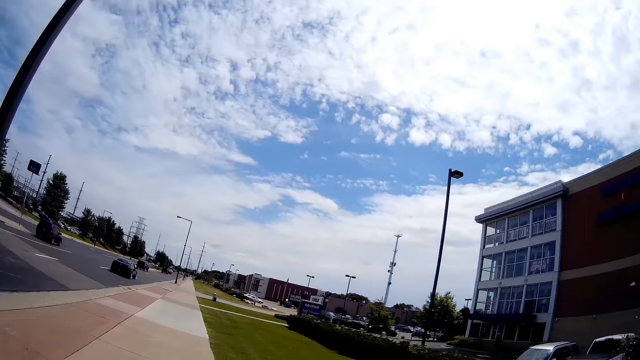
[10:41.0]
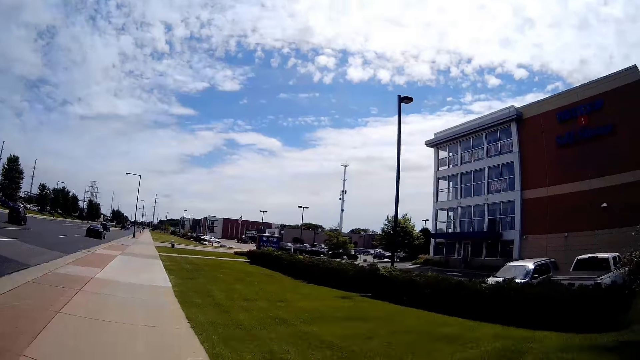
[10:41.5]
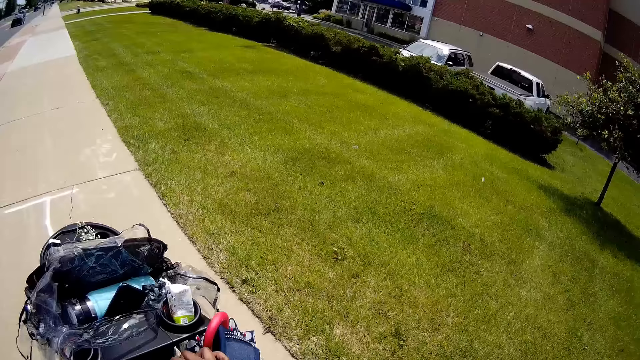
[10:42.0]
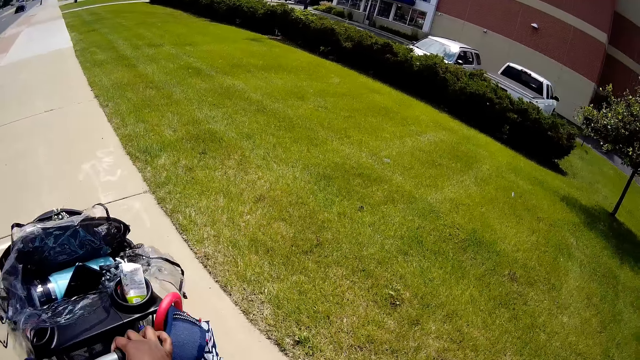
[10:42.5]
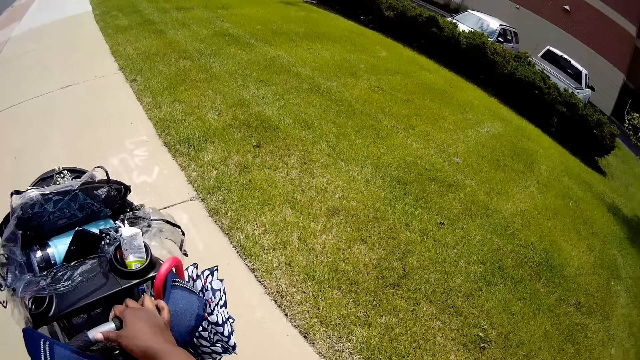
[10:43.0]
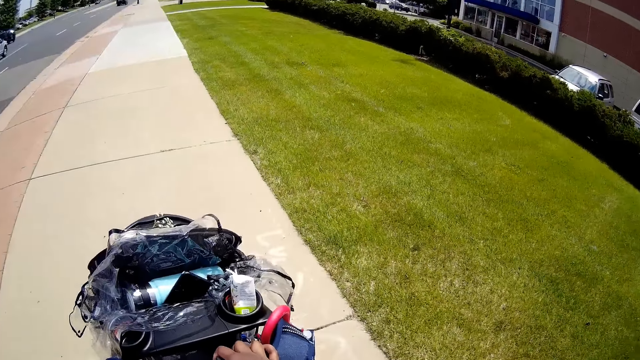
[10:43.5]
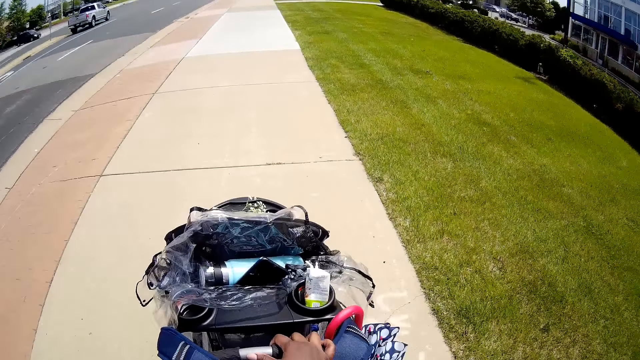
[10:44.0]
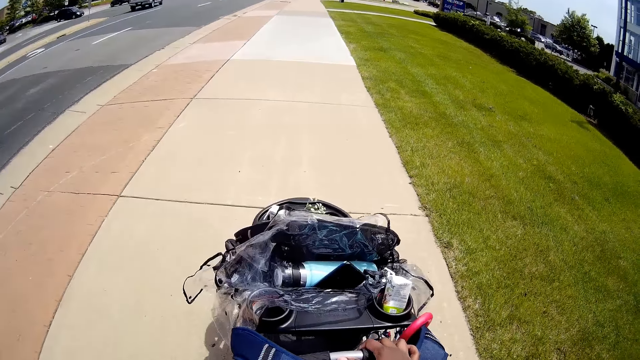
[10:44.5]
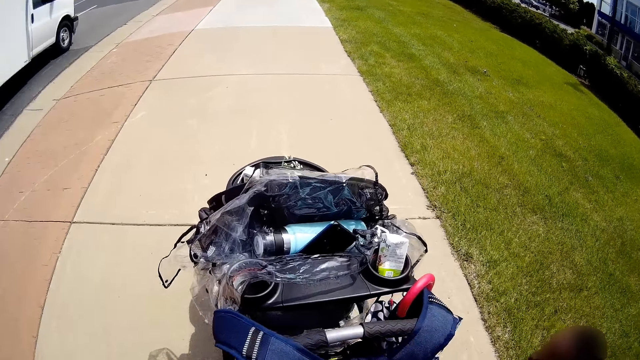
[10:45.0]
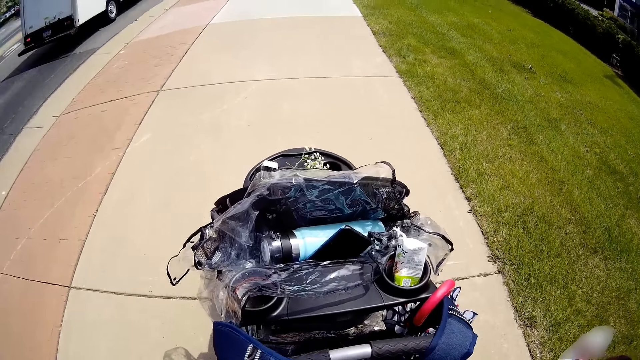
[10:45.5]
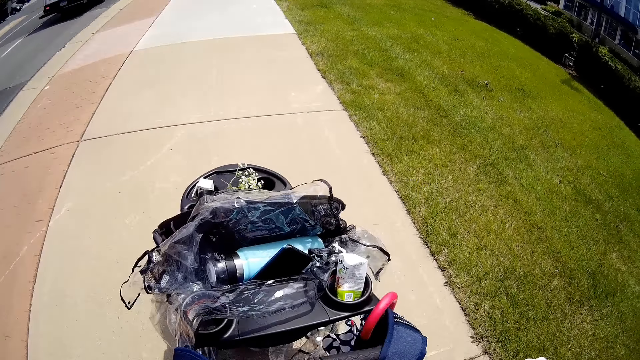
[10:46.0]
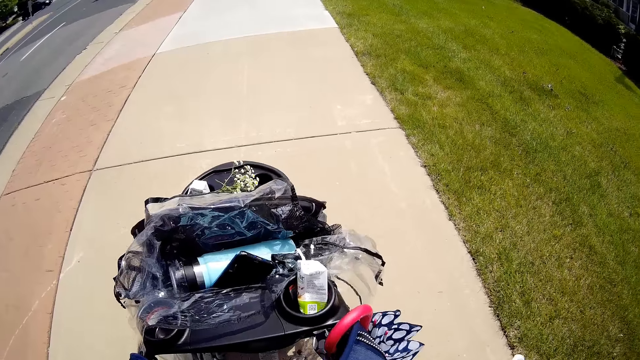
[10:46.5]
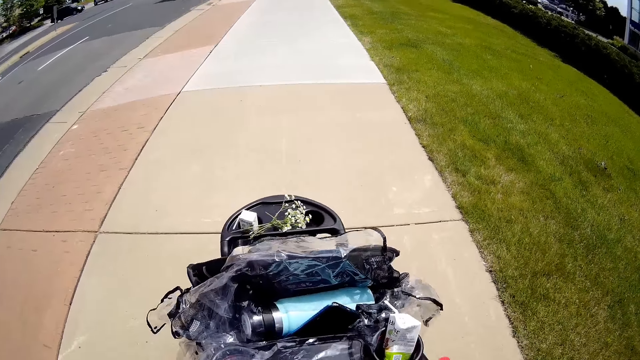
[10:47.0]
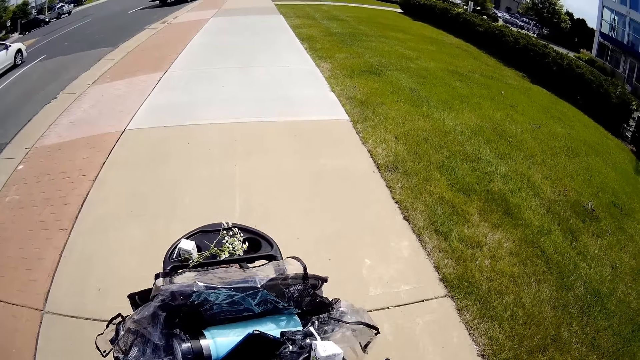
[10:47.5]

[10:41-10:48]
The camera wearer walks around the pavement, pushes a stroller and converses with a kid.

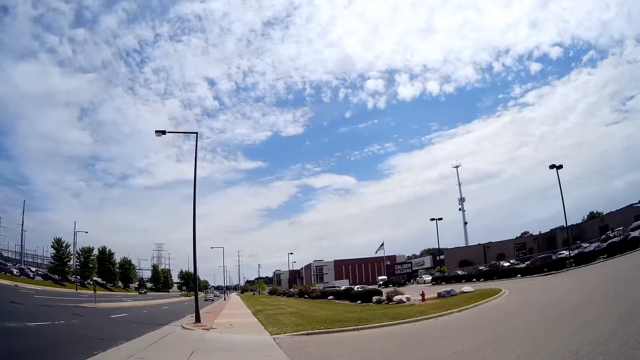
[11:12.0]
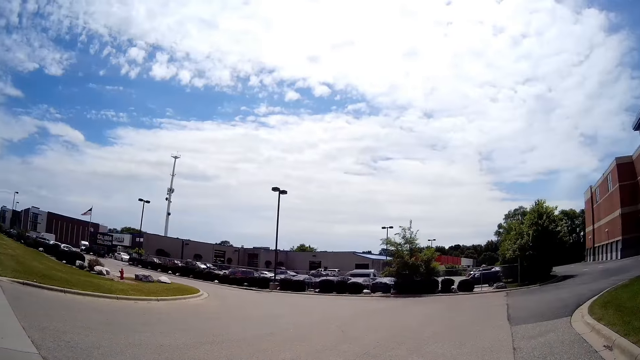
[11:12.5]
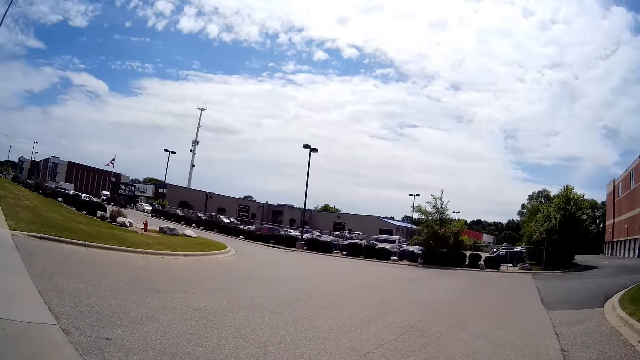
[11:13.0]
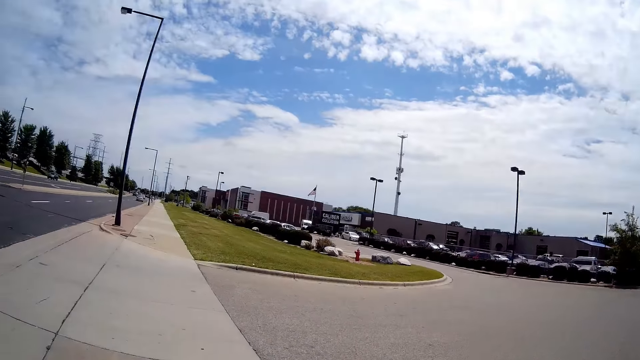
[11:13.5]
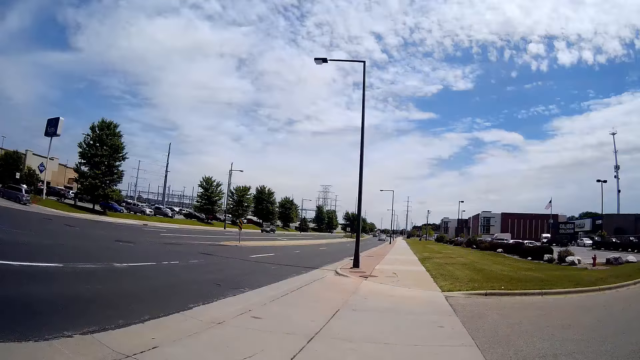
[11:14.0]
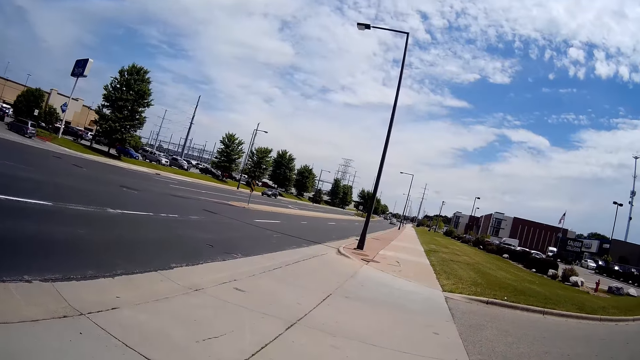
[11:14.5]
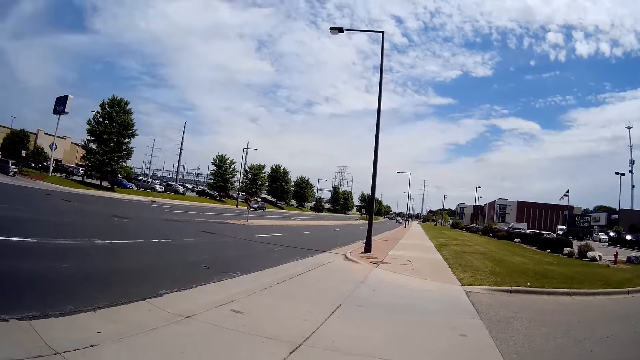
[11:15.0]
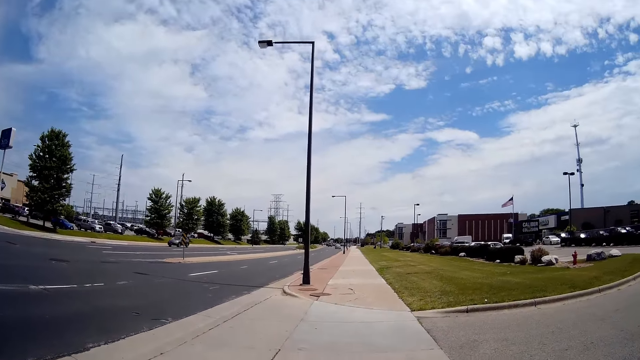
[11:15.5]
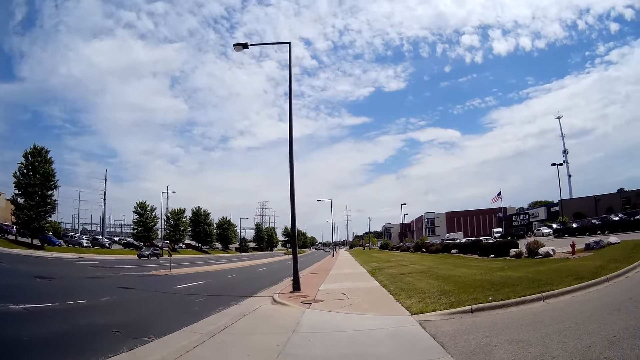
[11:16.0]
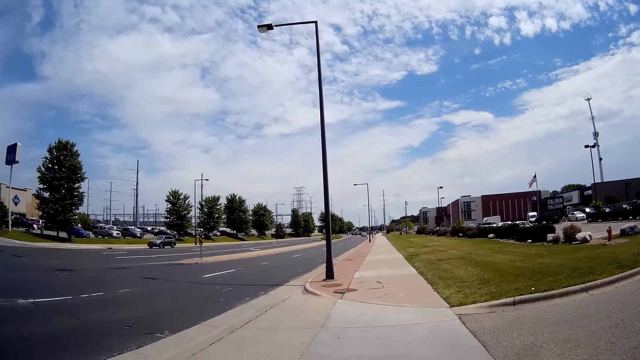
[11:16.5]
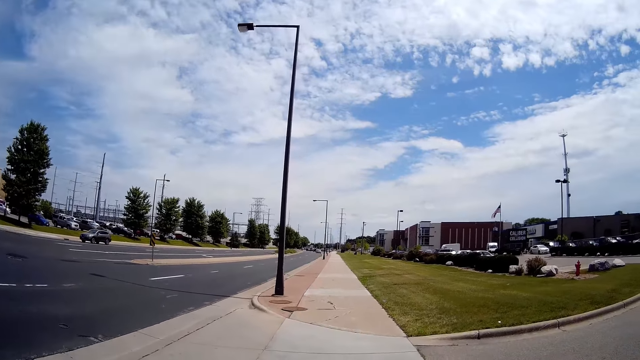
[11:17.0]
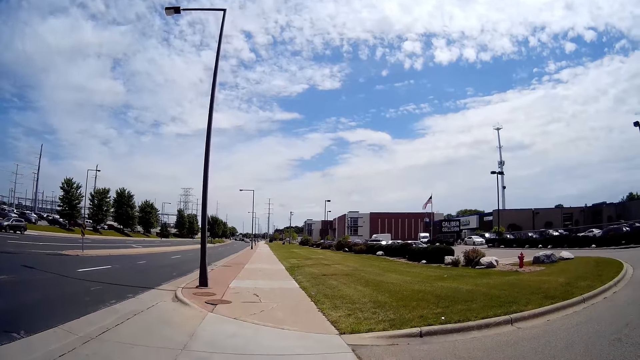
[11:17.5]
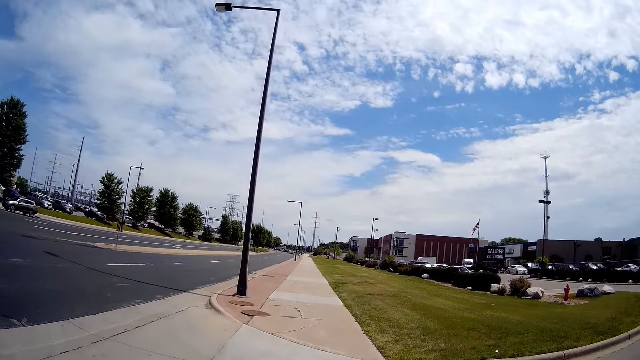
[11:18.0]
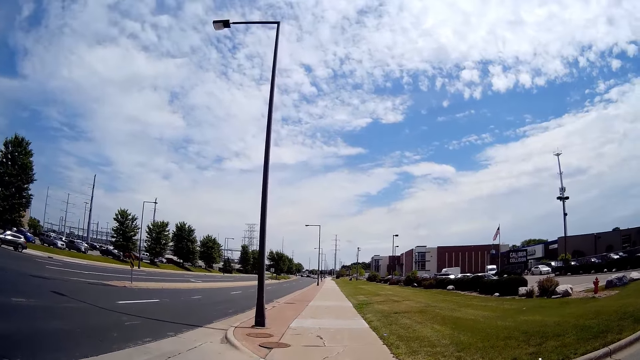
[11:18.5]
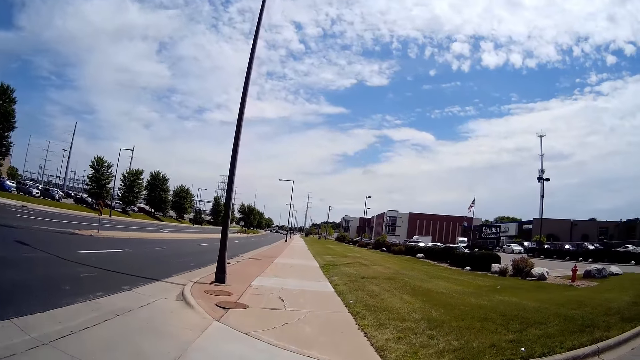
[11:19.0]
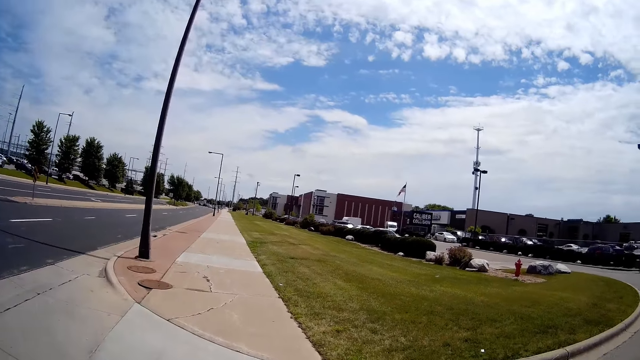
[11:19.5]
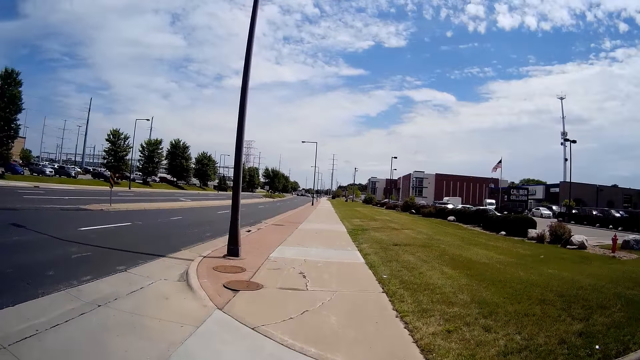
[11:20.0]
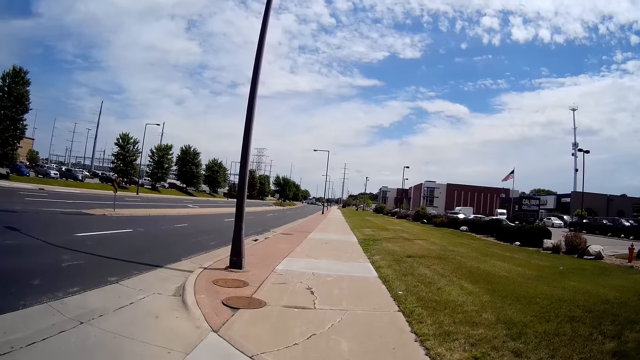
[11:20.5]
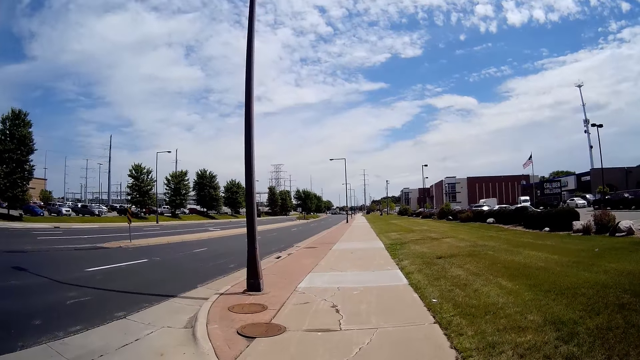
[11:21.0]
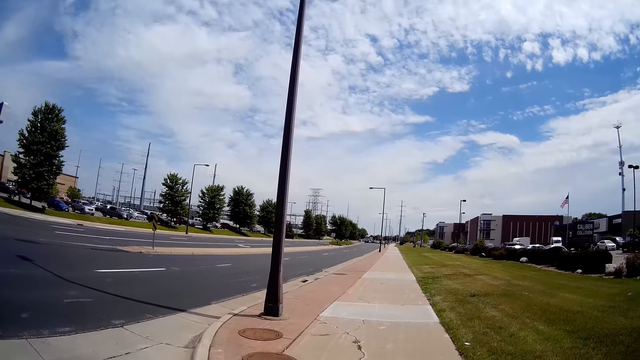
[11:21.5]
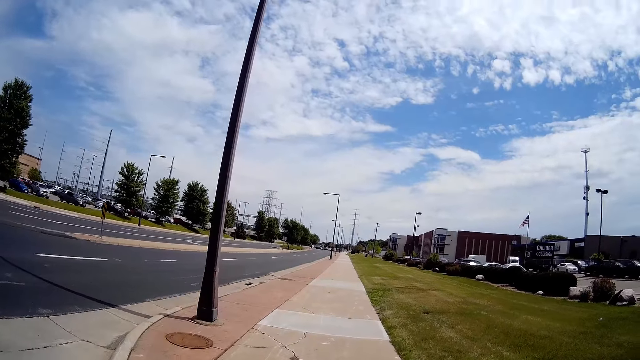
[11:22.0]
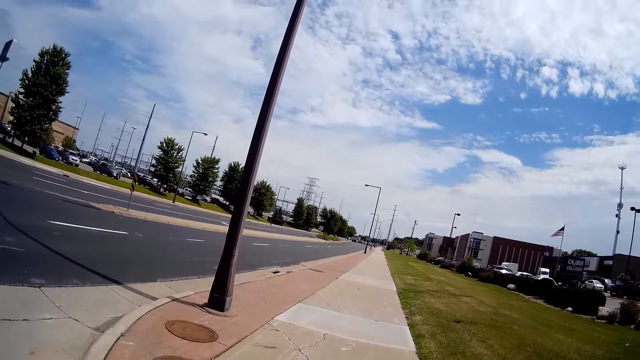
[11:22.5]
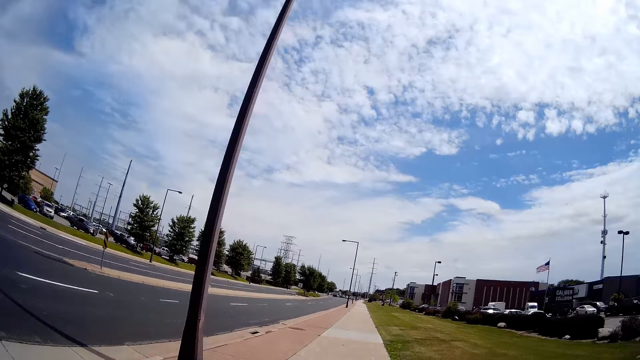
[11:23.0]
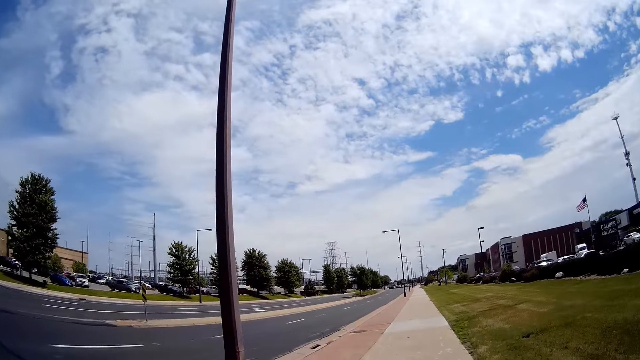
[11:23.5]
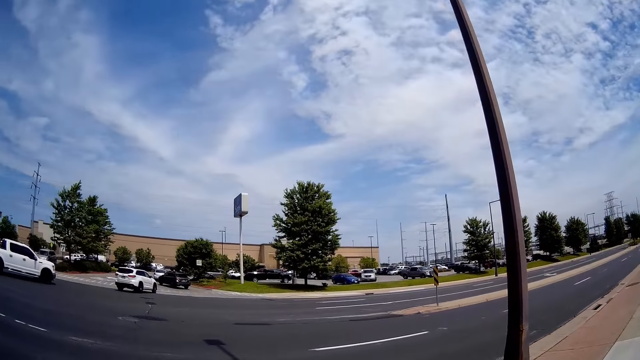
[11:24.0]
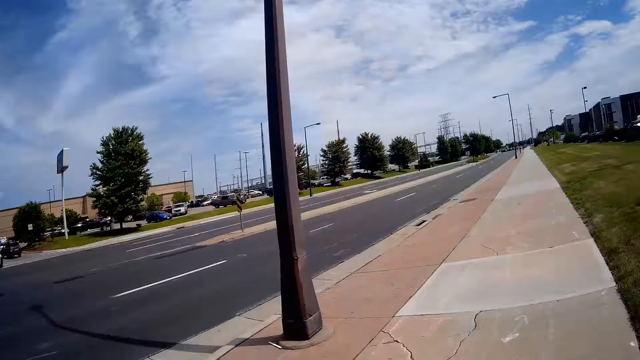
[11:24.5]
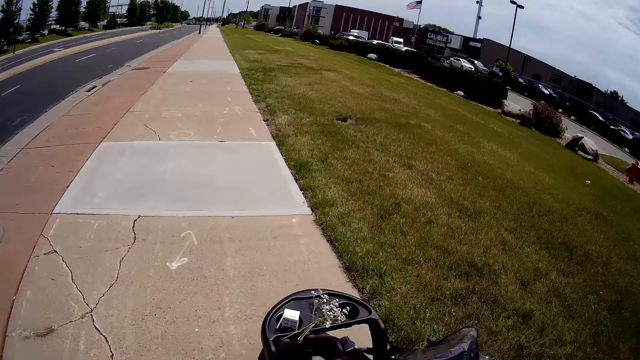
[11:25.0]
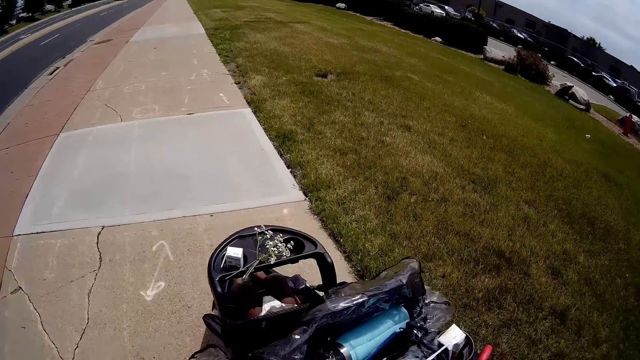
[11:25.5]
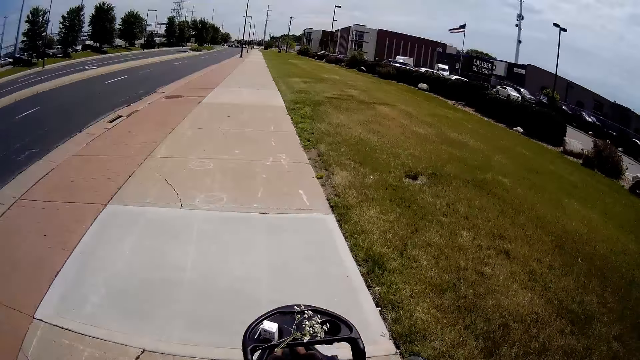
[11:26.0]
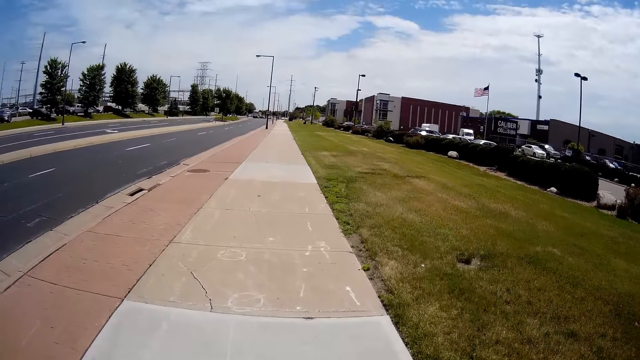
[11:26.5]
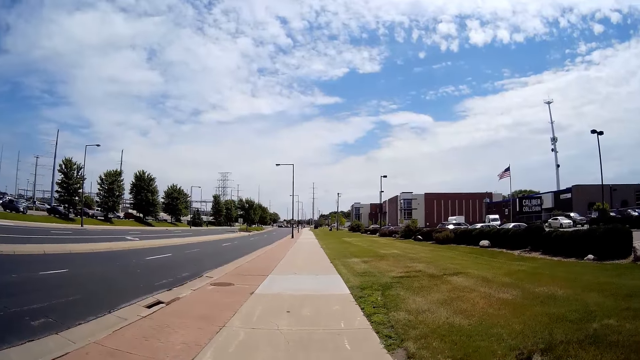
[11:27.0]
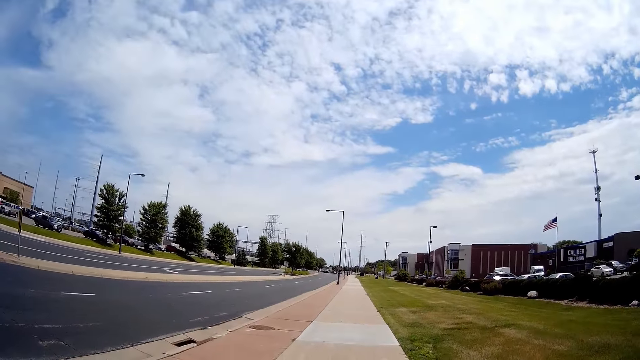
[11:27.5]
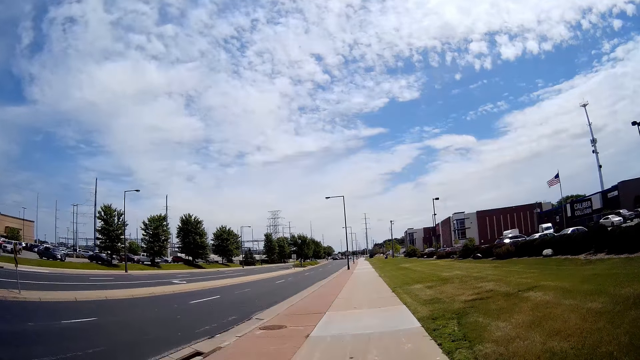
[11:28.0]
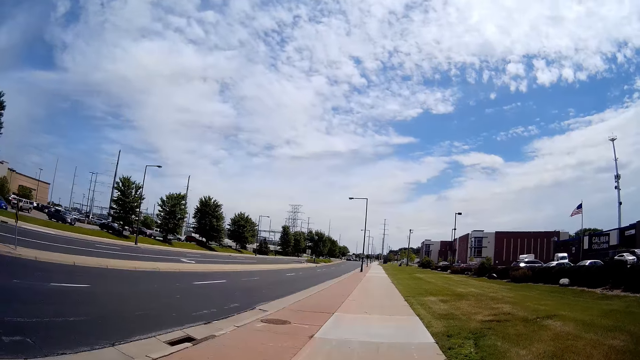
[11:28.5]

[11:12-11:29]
The camera wearer looks around the area and converses with a kid. They do a hand movement. They converse with the kid. They push a stroller. The kid converses with the camera wearer.
